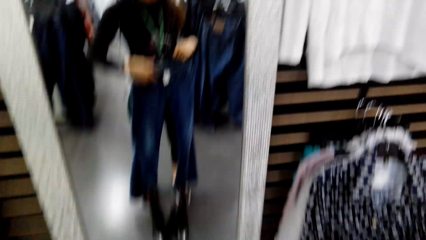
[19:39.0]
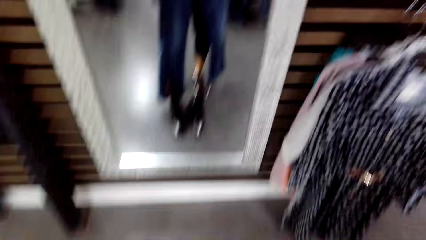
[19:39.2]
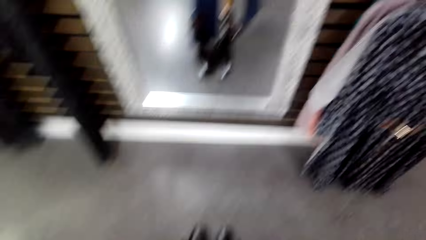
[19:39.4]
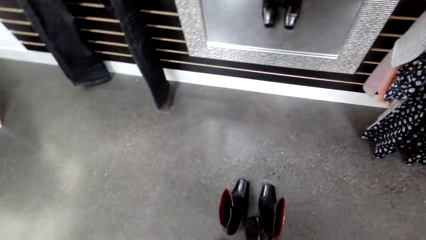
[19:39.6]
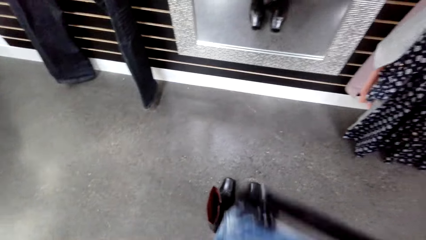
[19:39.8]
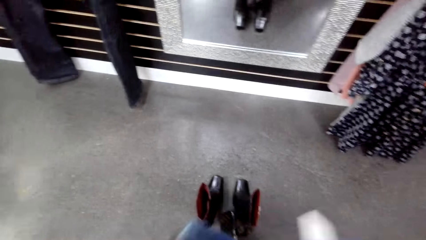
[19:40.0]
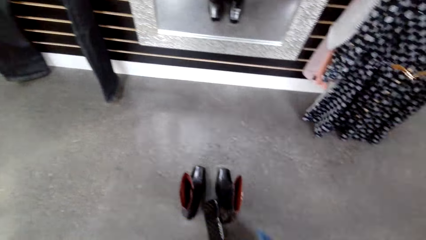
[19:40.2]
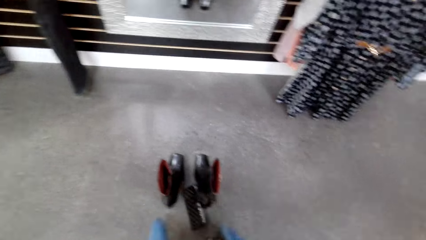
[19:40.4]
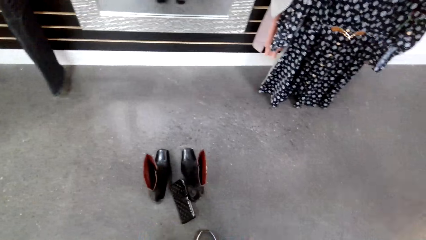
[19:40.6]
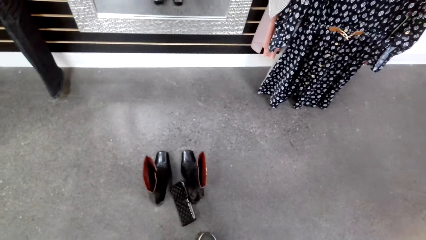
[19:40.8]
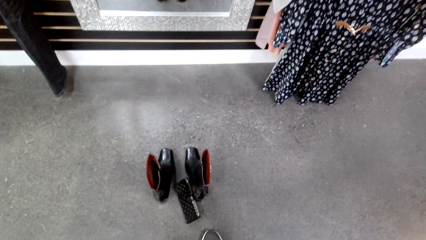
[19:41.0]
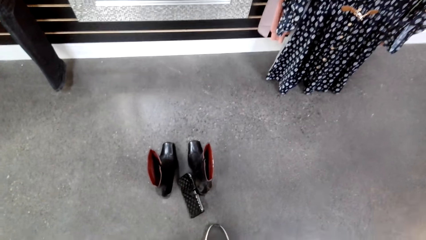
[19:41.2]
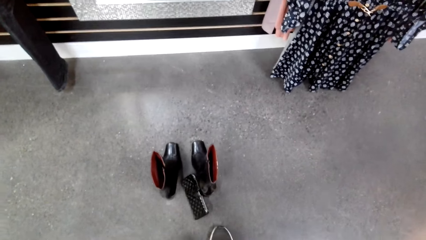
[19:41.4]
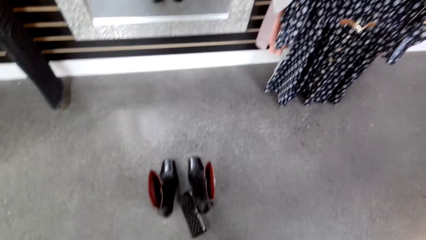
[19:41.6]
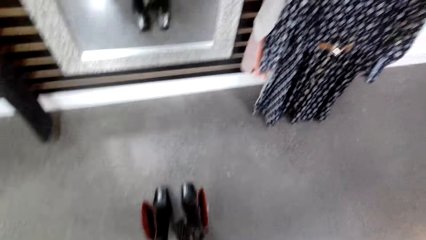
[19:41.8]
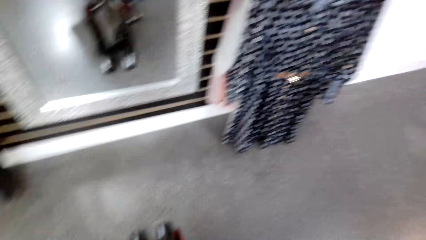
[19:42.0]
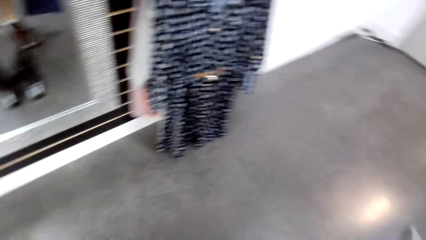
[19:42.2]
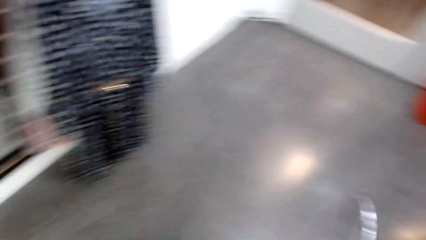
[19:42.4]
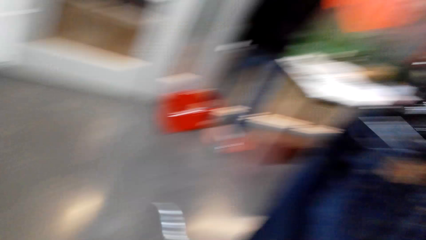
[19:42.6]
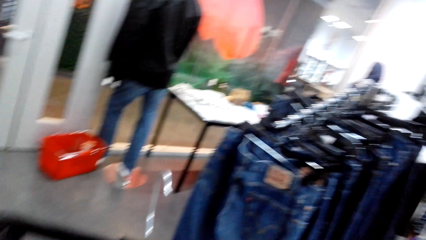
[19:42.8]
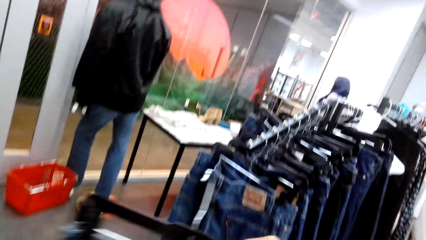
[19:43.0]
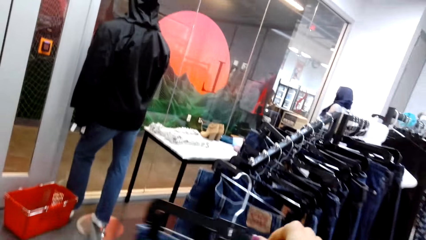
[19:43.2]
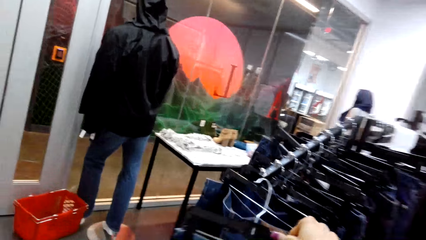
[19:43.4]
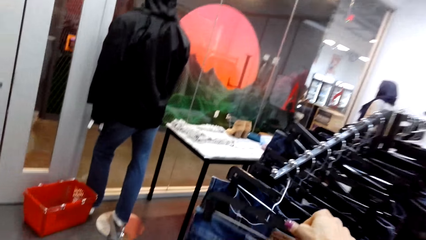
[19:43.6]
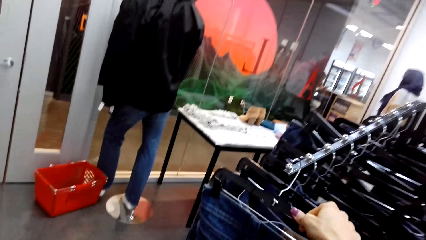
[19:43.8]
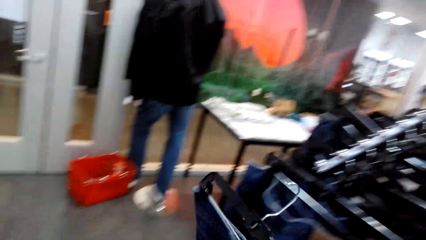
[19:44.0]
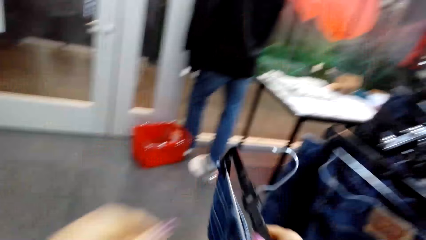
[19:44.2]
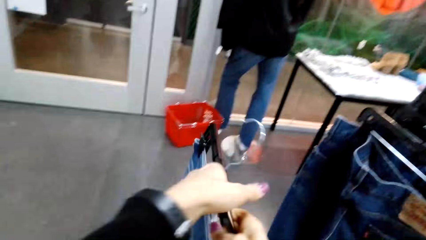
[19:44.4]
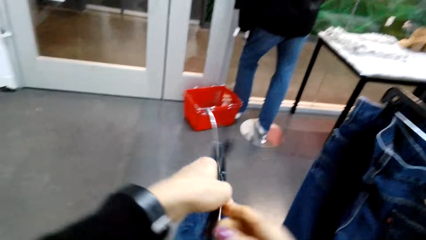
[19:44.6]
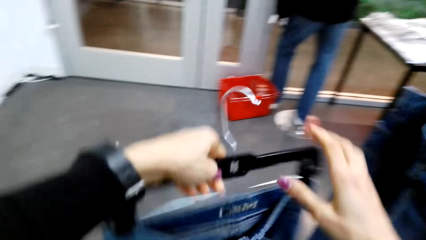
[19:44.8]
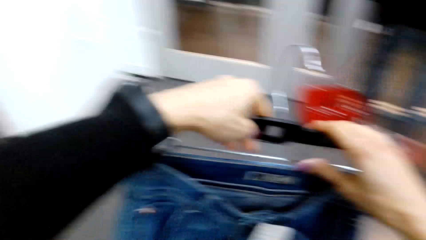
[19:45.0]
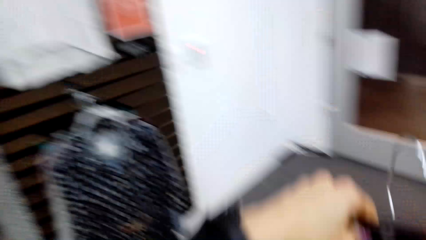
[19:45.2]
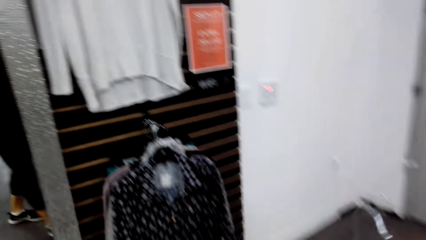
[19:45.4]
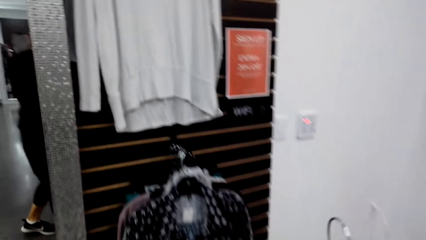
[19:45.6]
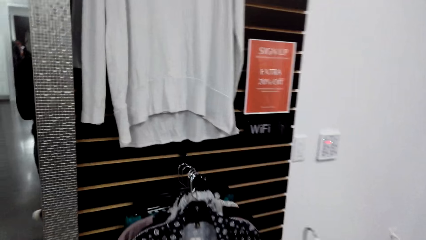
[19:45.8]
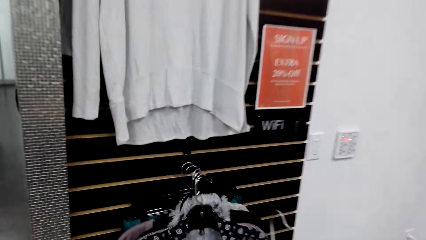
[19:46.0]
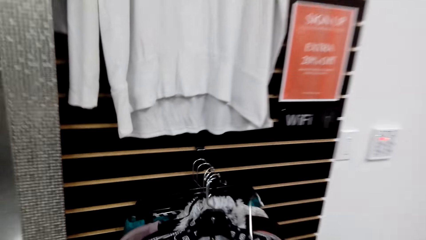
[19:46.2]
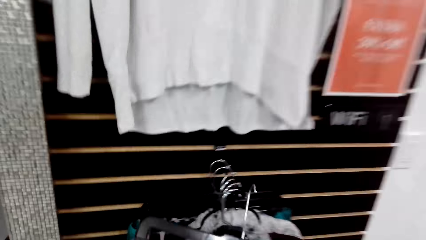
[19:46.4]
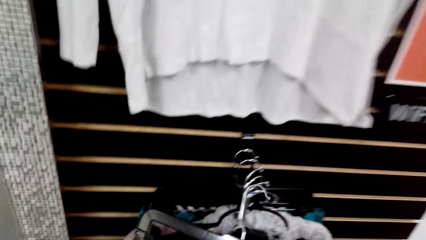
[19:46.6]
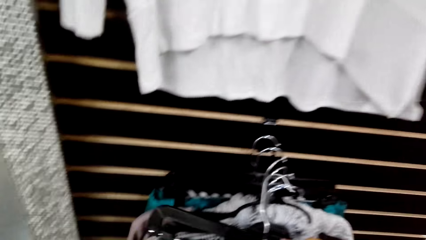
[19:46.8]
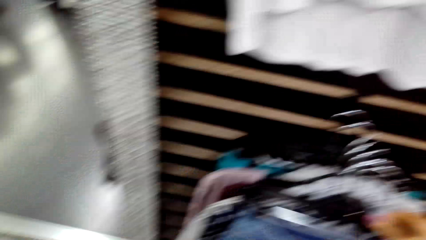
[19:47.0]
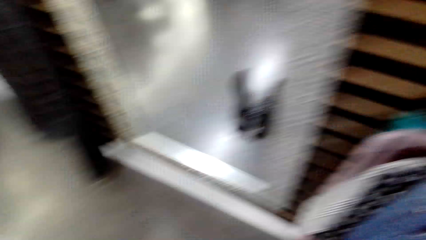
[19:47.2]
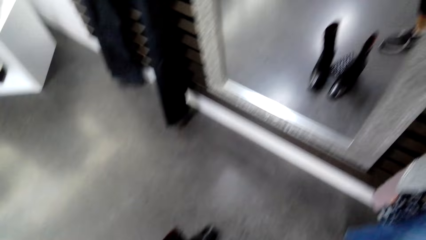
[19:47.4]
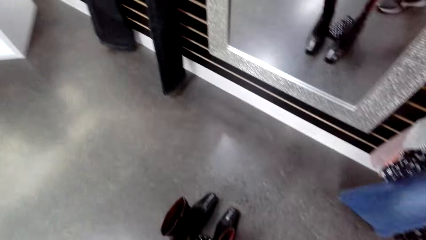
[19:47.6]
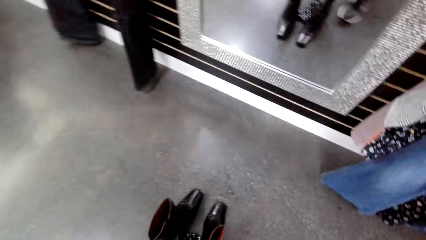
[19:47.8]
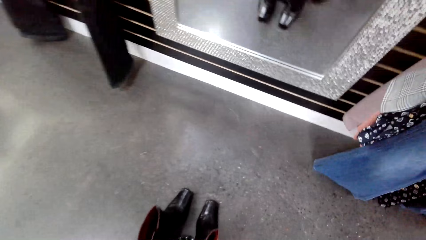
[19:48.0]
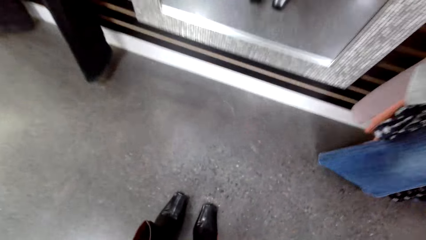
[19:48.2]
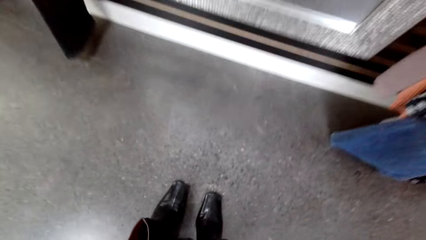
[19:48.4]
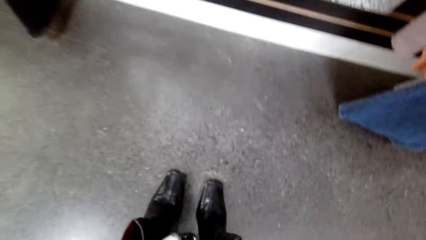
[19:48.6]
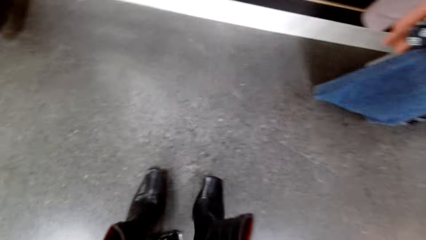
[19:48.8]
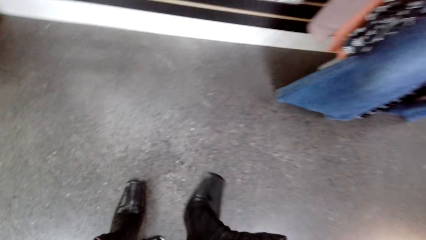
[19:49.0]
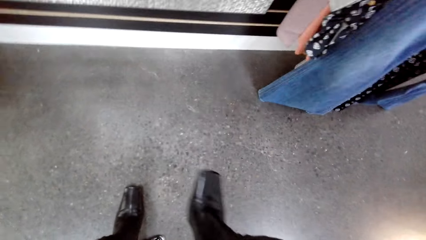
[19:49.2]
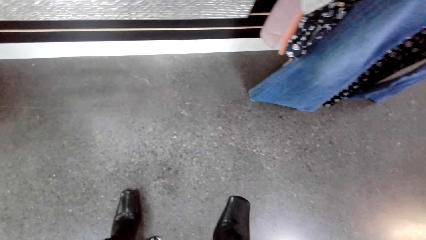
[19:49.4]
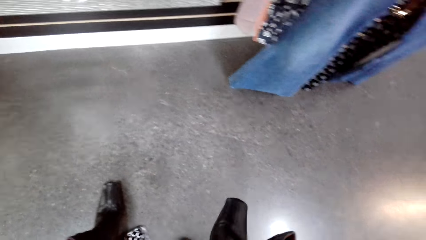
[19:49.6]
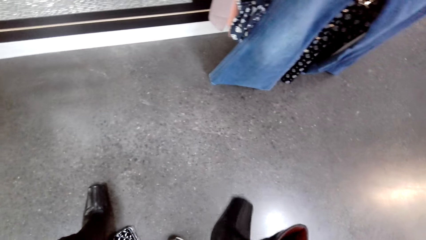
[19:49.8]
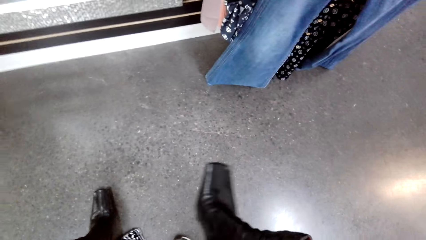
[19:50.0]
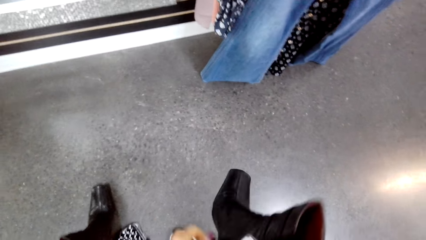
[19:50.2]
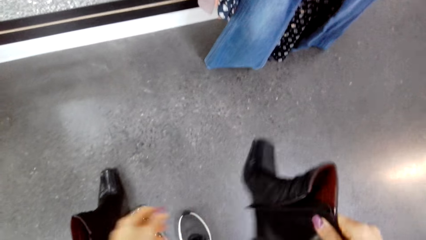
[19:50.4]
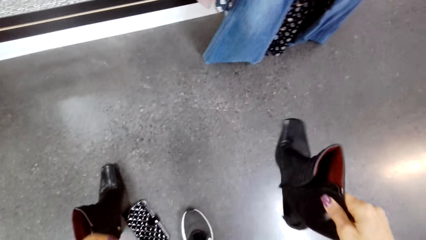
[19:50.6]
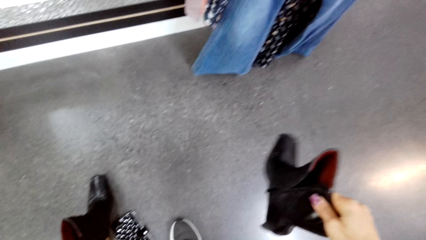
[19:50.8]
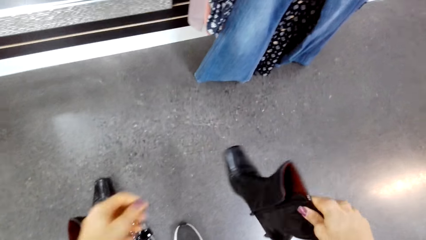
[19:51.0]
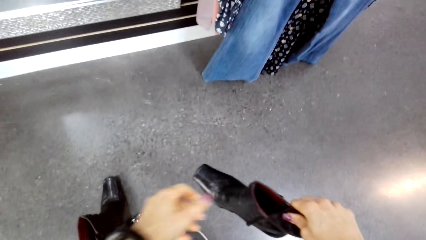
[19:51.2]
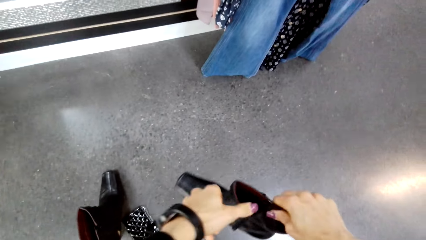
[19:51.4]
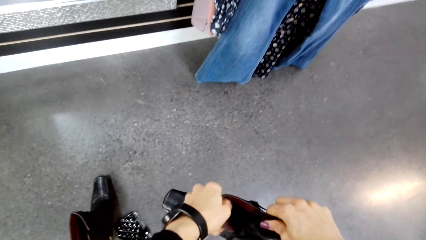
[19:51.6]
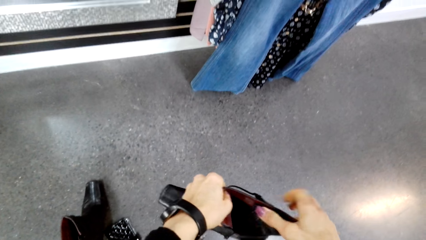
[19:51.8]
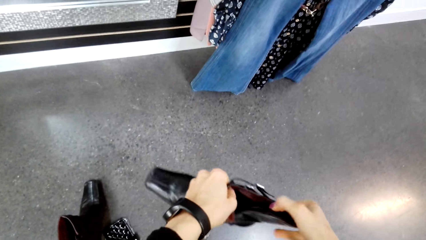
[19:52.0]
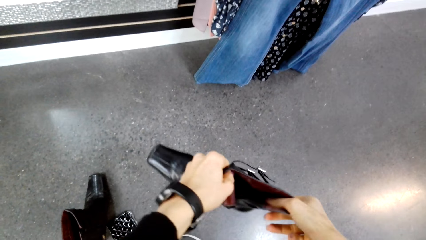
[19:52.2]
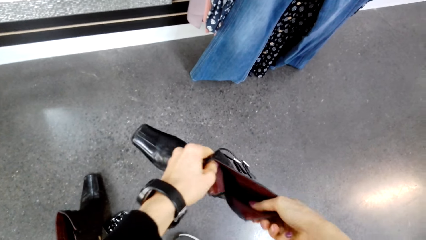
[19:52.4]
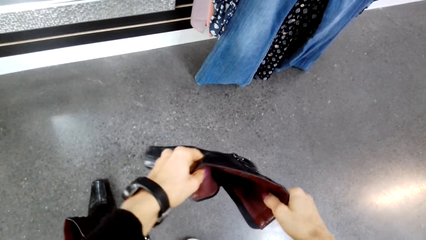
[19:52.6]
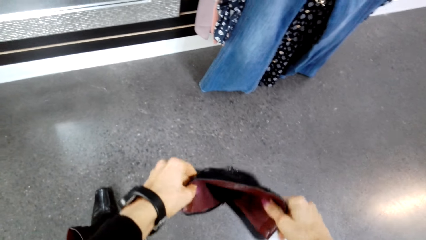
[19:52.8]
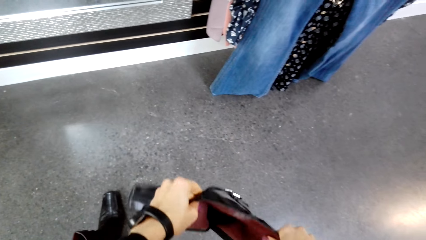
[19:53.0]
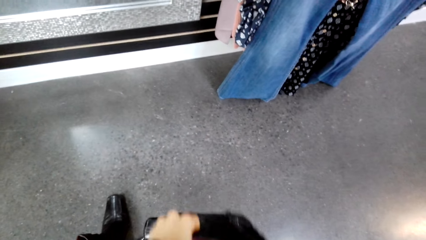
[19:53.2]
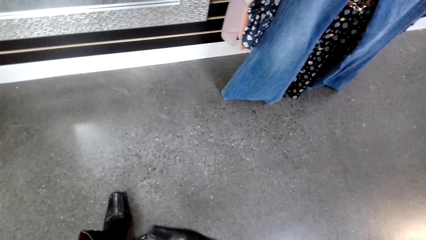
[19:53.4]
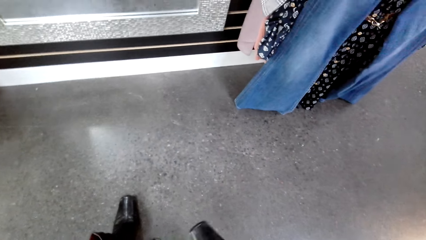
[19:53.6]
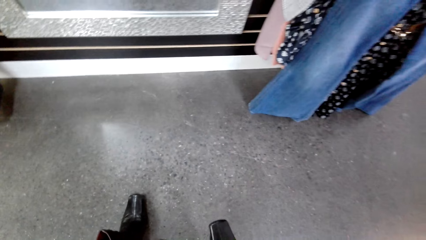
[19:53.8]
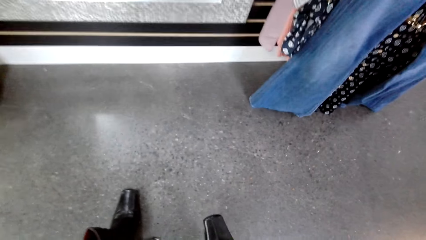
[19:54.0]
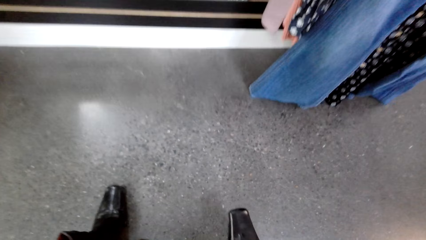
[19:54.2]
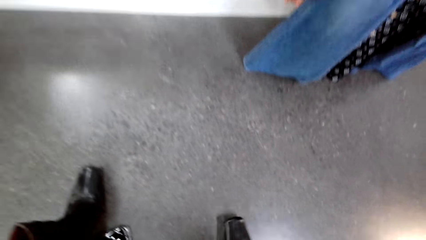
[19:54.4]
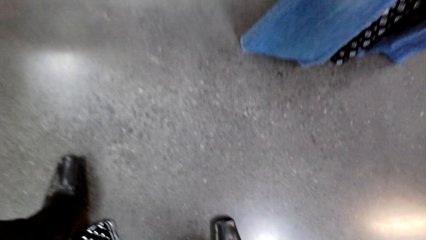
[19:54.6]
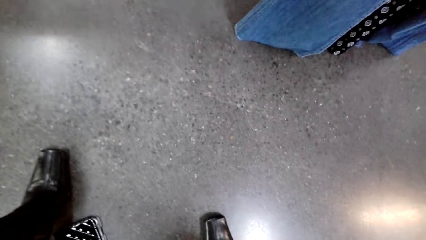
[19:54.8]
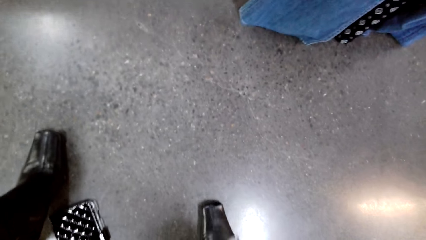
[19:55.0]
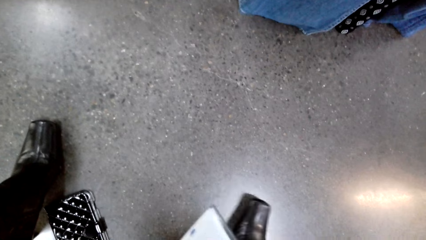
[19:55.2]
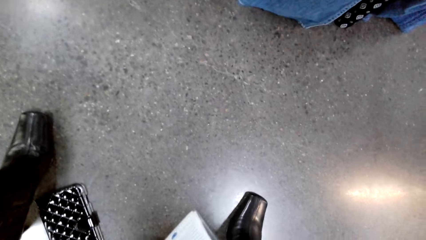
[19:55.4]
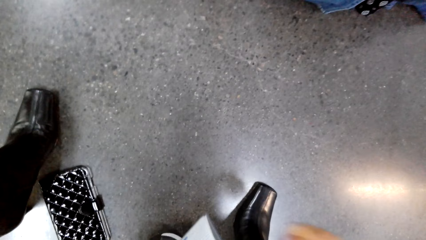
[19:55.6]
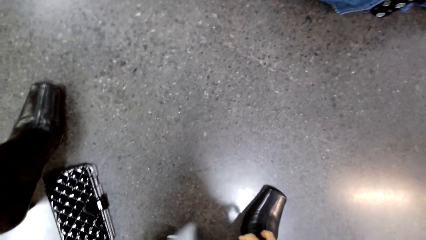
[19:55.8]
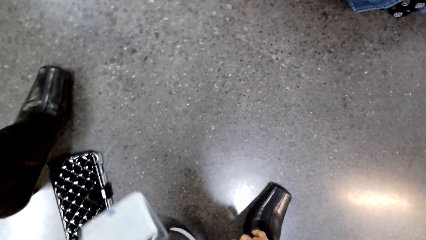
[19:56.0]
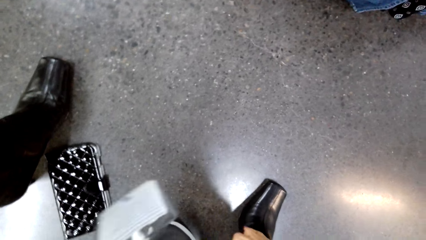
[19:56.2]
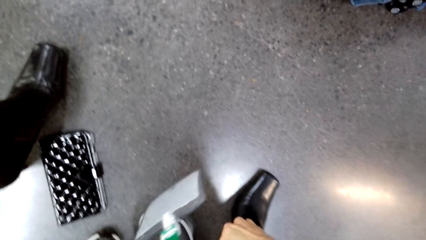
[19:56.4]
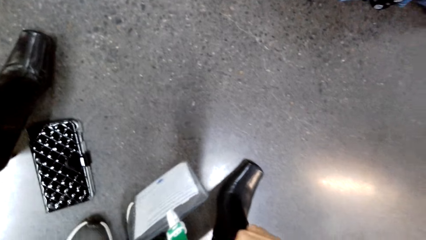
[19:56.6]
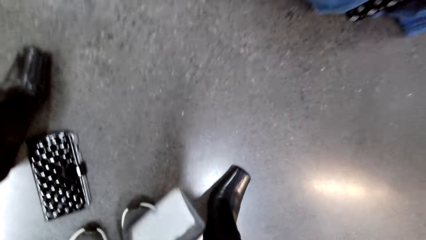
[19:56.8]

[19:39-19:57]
The camera wearer walks in the supermarket. They look down. They turn the trouser. They pick the trouser. They hang the trouser on the display rack. They walk. They pick a shoe from the floor. They unzip the shoe. They open up the shoe. They put on the shoe.
